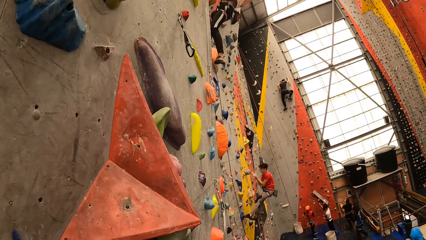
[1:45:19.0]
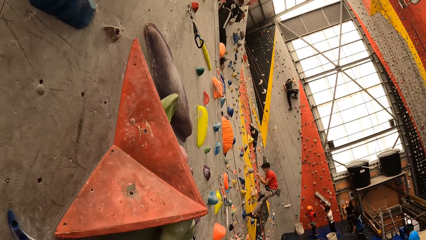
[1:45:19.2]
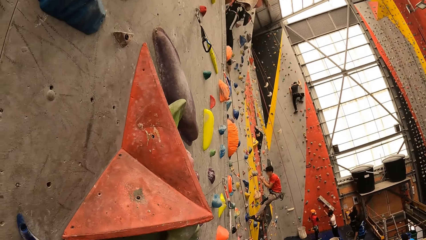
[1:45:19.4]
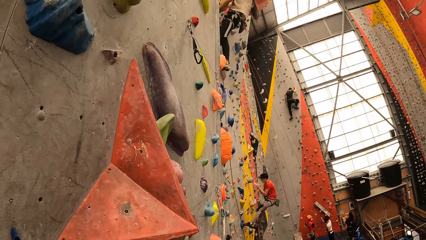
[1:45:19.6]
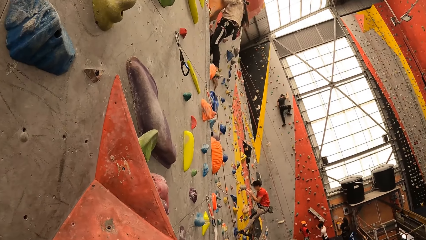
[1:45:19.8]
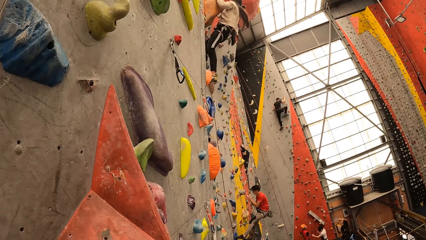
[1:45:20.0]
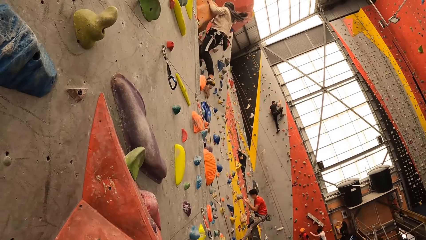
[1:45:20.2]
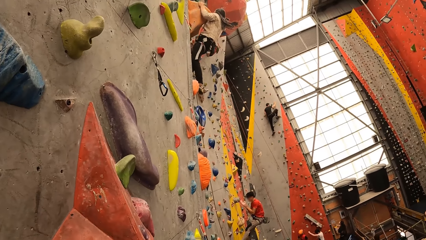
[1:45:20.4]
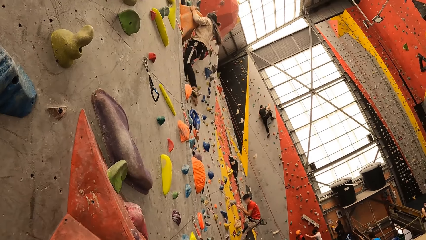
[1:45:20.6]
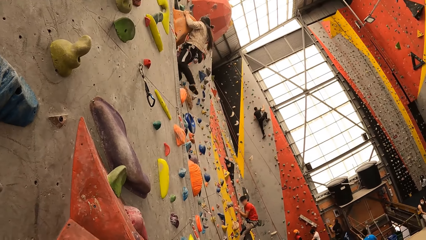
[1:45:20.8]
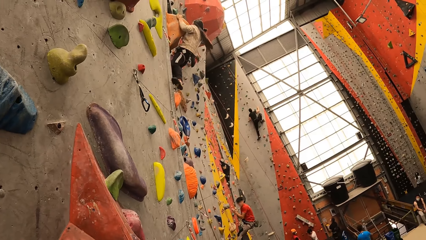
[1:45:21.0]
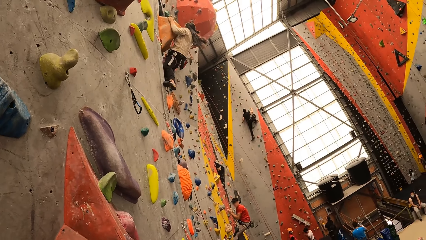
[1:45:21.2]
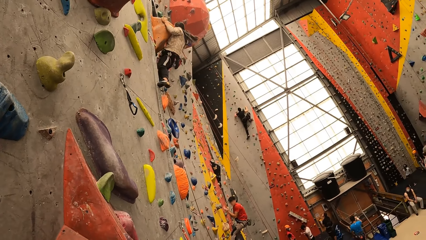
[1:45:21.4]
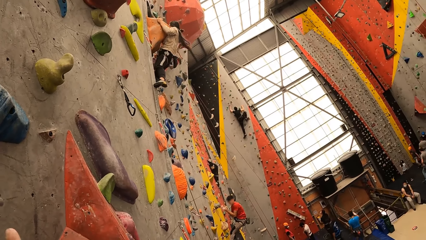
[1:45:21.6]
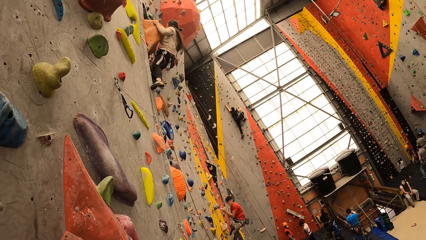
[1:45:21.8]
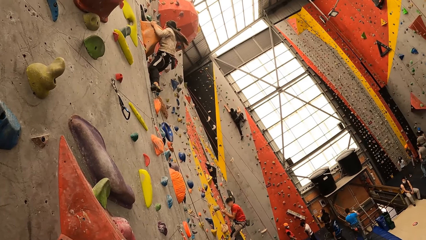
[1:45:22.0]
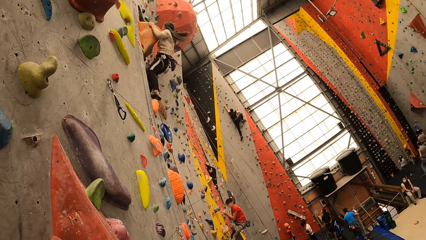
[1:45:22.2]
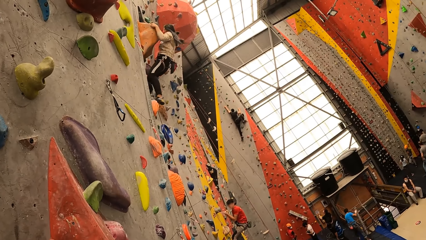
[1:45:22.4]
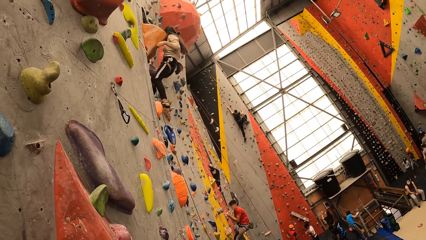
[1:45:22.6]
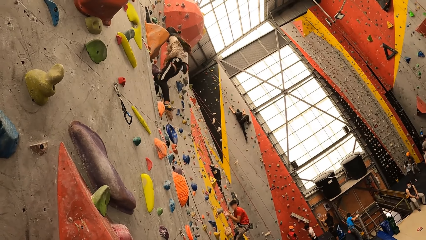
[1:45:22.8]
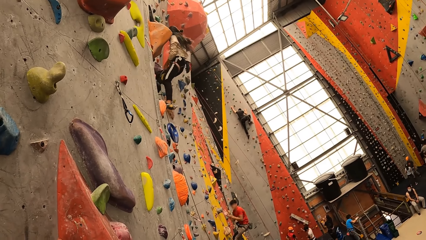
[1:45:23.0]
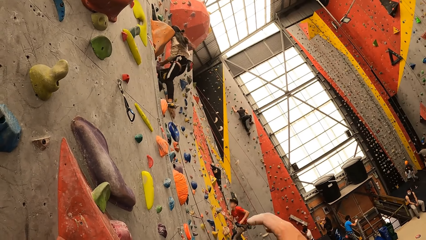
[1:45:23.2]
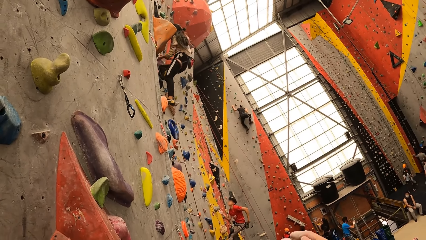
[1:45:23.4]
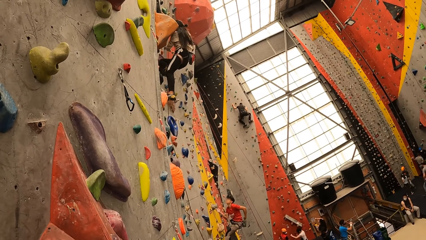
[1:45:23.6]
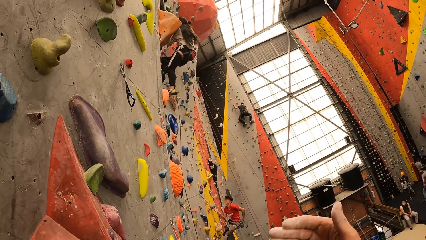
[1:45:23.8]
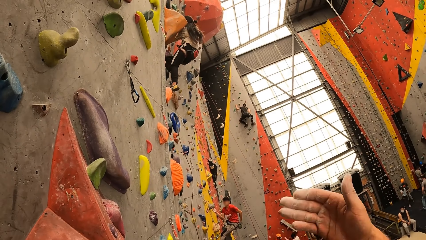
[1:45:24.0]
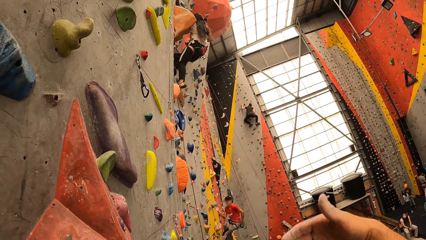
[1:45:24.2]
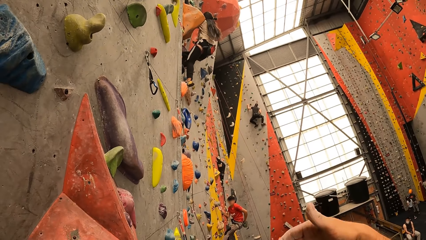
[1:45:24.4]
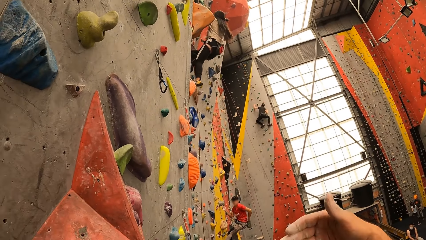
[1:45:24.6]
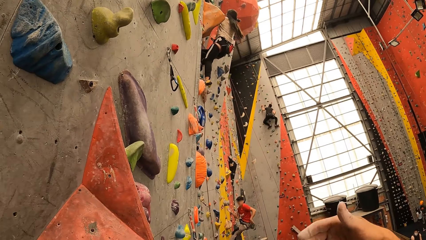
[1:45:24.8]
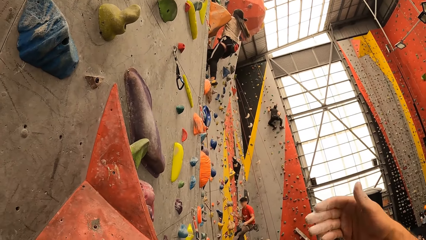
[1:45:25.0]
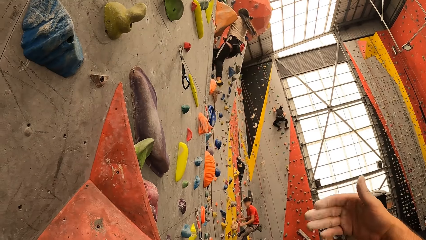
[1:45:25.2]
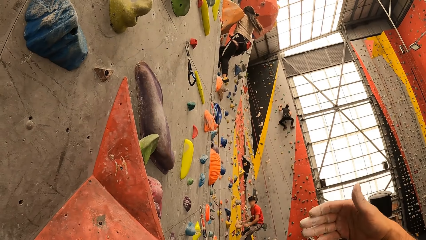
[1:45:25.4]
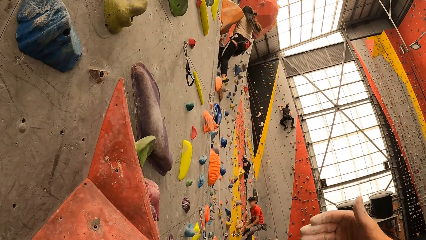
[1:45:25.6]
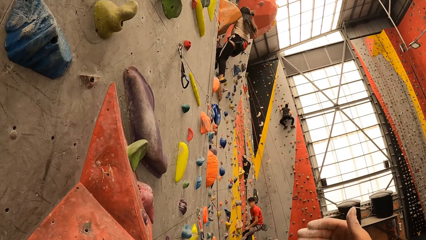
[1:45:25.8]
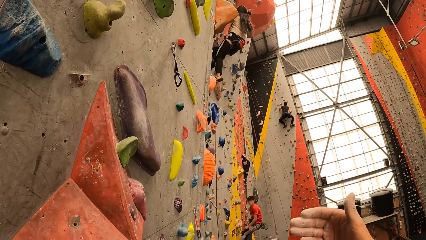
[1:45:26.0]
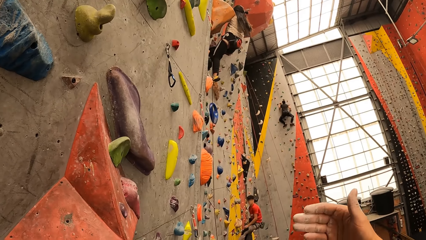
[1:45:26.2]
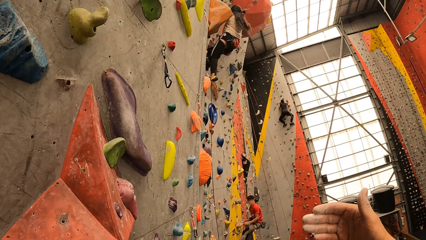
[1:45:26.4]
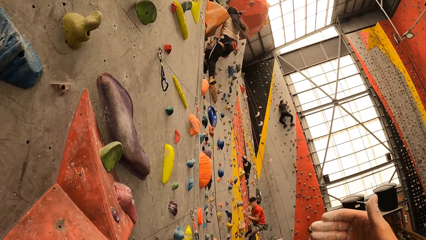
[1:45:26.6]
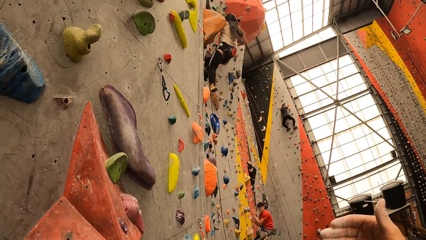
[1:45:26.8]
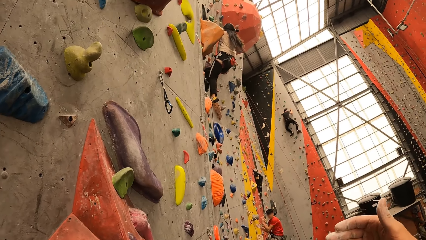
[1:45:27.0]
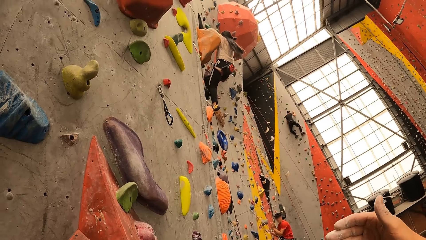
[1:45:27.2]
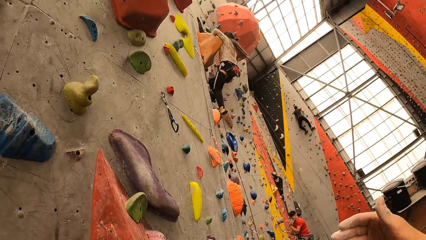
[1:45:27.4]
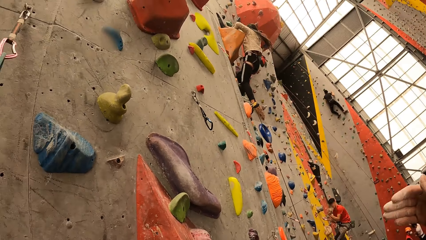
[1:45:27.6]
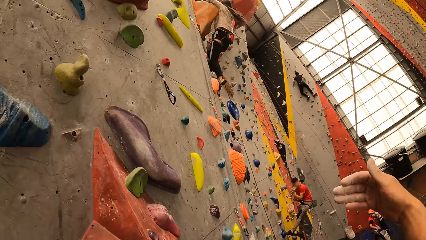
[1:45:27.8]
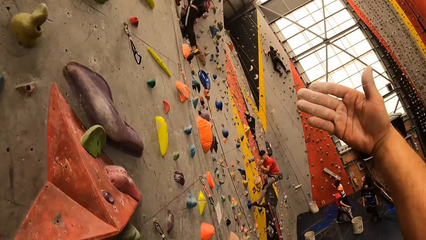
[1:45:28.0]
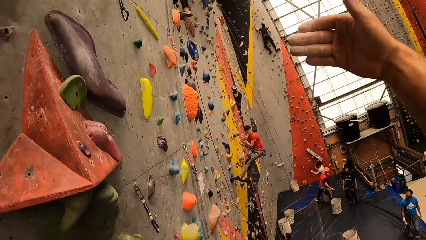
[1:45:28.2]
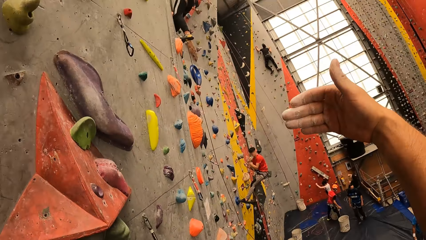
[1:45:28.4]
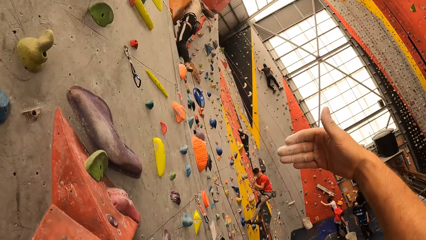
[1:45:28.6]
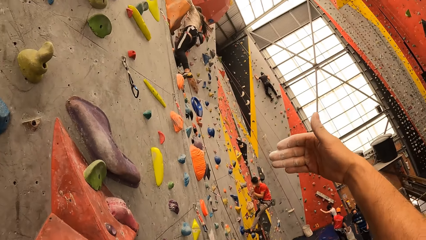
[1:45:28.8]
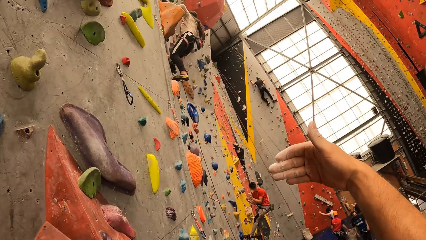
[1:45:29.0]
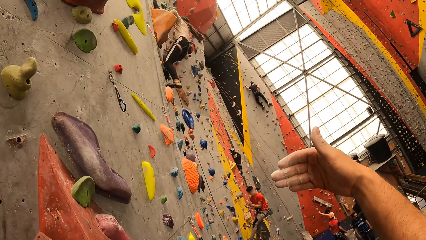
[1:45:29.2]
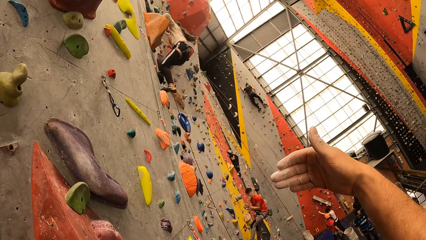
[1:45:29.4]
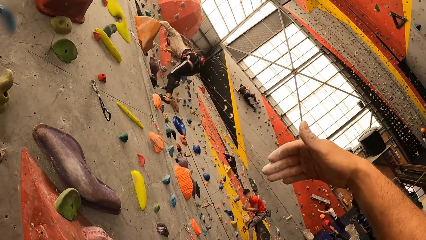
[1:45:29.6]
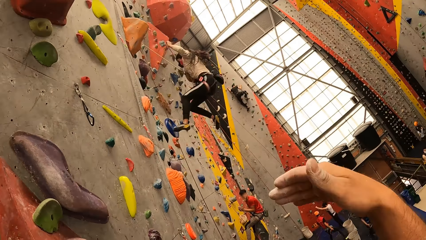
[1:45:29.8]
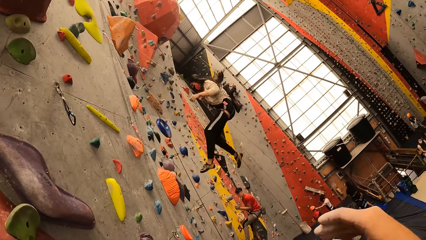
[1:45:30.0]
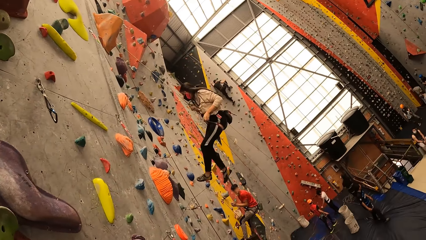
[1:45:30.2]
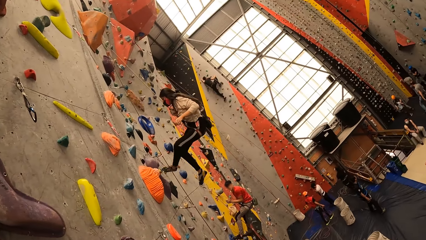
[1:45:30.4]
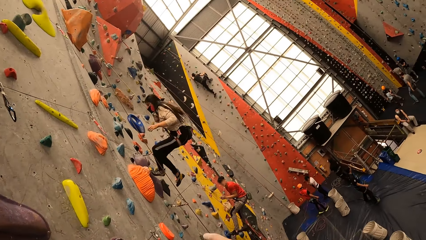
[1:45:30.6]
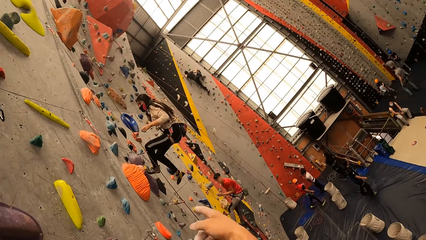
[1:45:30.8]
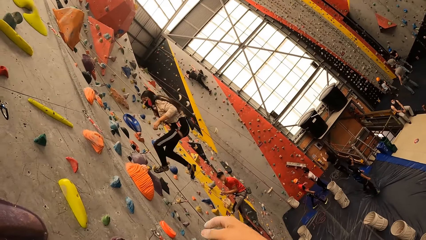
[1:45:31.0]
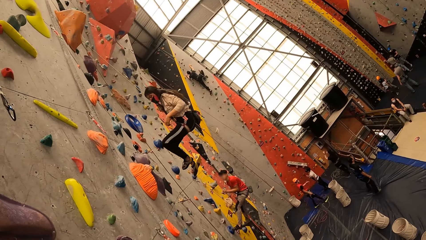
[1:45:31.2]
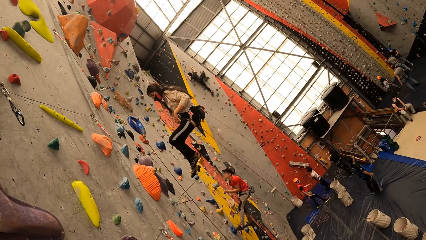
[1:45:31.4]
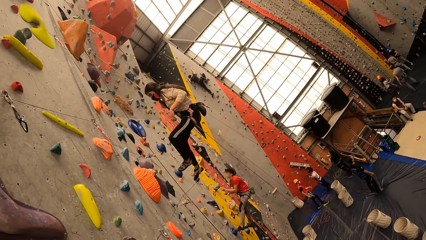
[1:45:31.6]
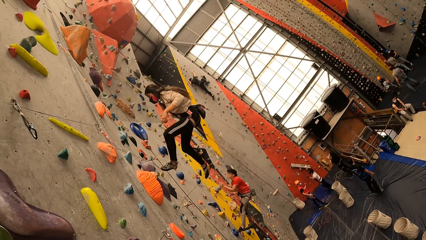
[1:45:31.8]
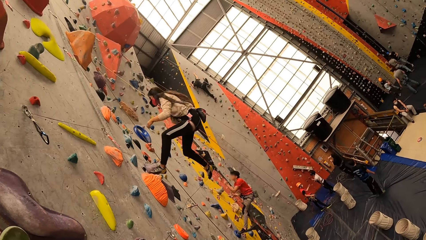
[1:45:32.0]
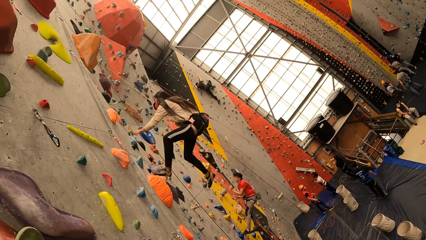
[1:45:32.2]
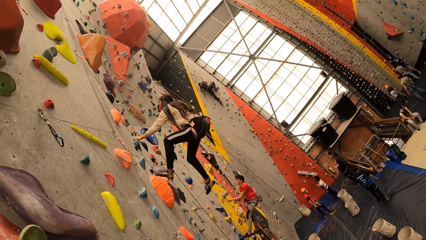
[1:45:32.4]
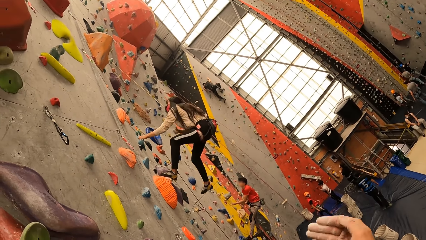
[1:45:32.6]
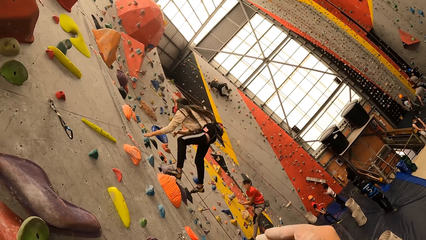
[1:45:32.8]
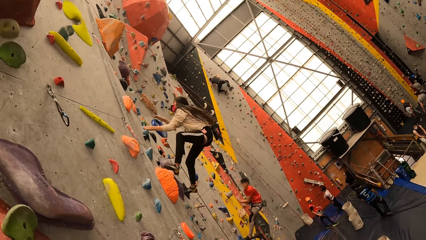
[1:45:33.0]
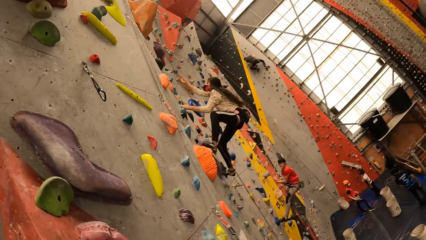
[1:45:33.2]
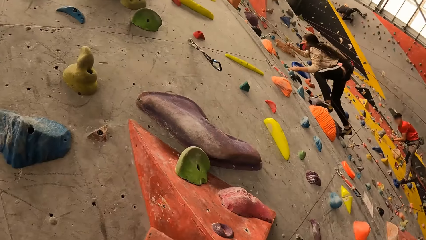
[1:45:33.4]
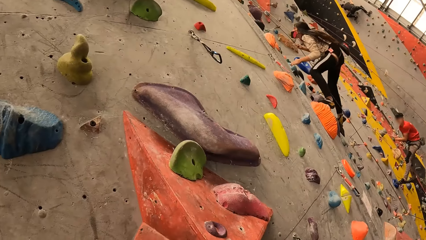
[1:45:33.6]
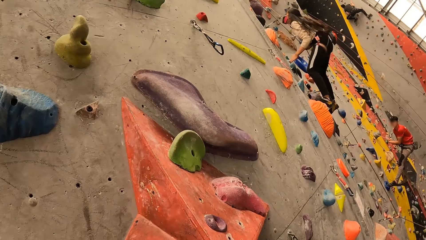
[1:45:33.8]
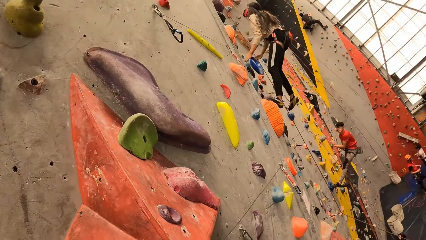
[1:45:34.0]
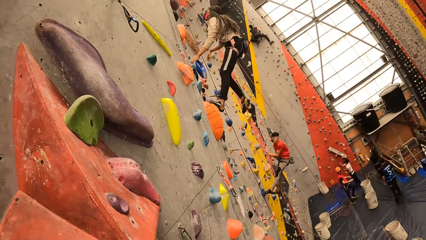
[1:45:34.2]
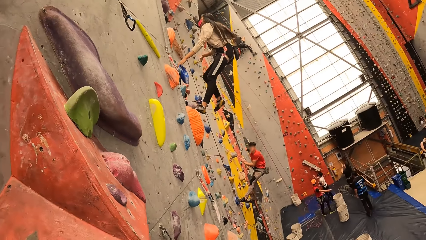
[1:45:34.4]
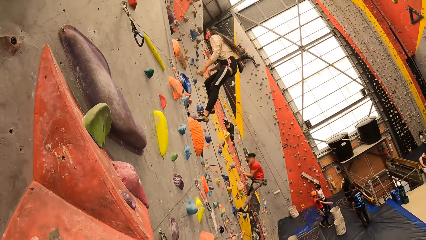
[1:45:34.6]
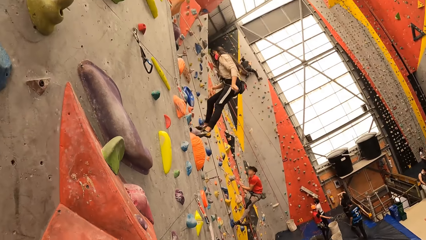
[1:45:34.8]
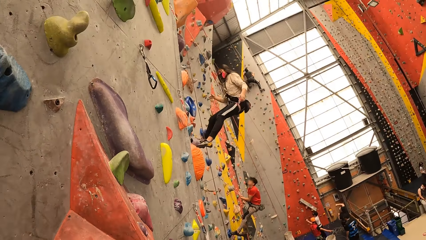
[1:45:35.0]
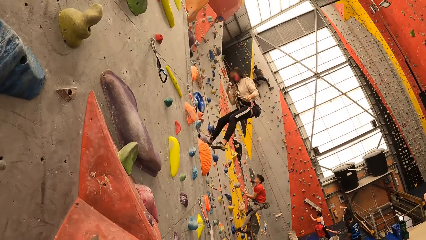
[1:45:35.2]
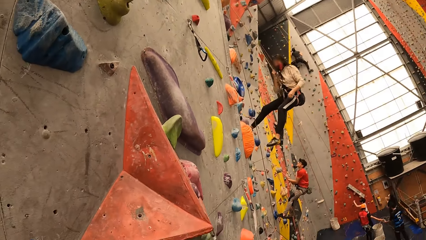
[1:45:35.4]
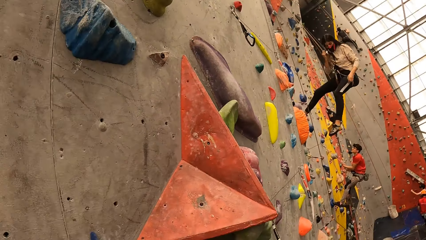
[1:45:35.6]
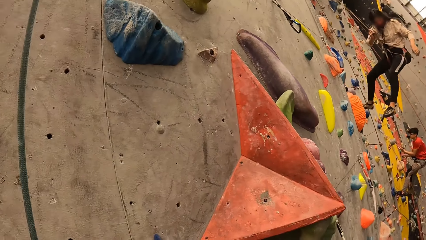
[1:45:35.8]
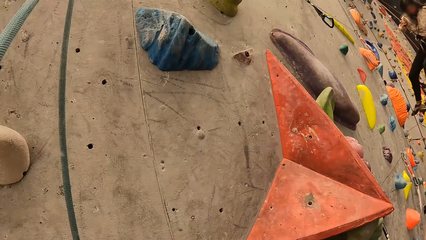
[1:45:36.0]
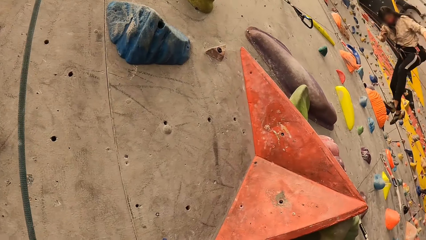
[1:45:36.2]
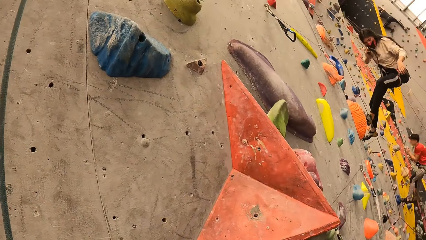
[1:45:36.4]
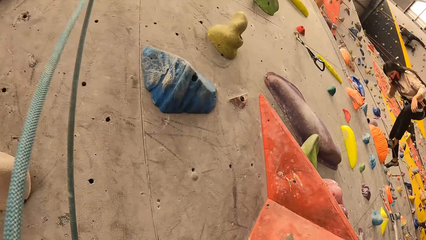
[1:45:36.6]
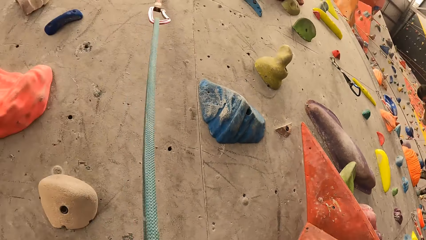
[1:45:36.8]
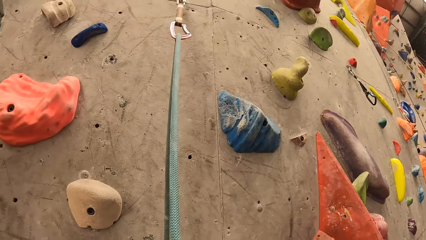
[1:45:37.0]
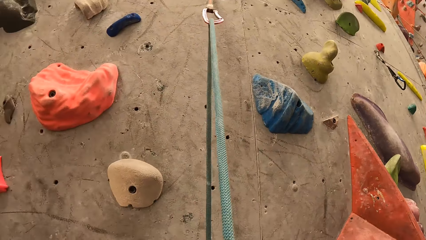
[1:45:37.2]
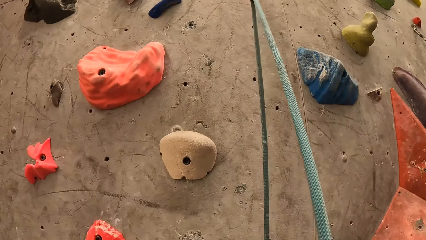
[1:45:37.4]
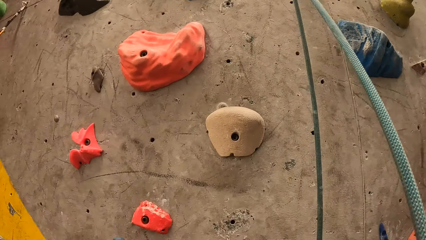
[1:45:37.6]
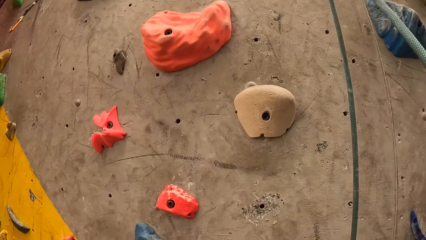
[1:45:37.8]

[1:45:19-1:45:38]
The camera wearer gestures to a woman. They lift up the hand. The woman swings from the wall, steps on the wall, climbs the wall, and swings from the wall.
